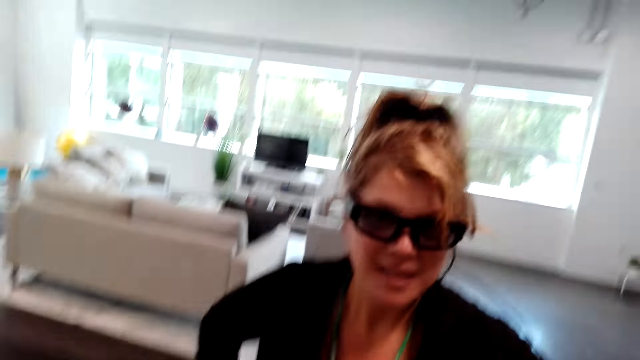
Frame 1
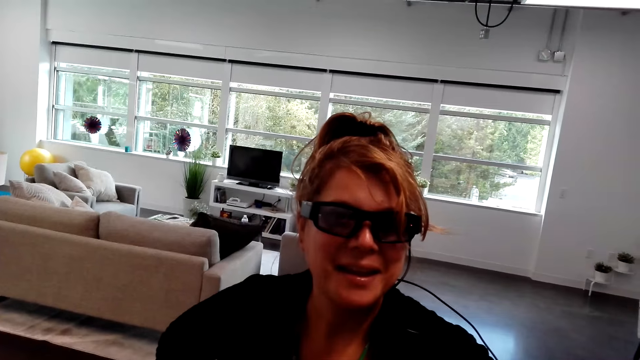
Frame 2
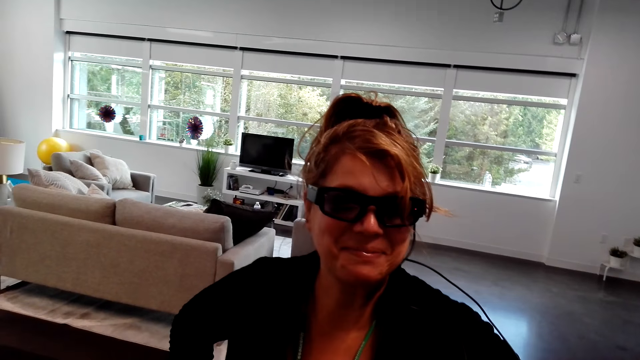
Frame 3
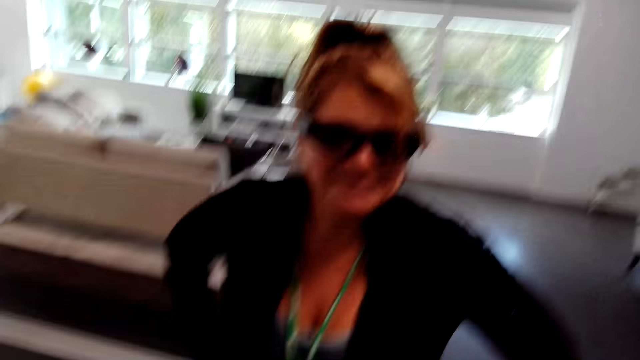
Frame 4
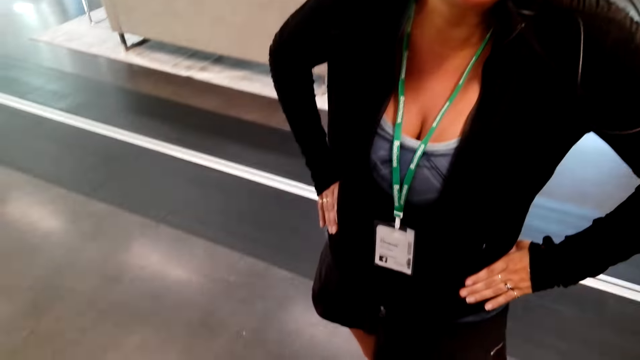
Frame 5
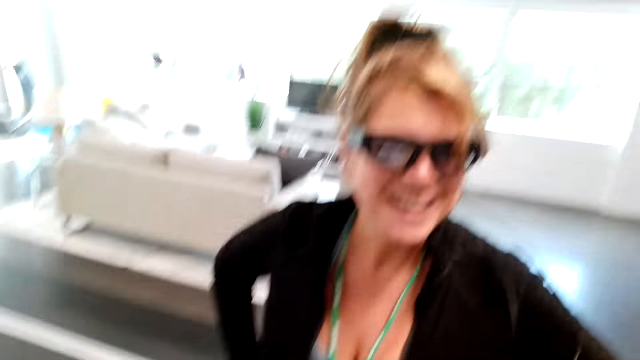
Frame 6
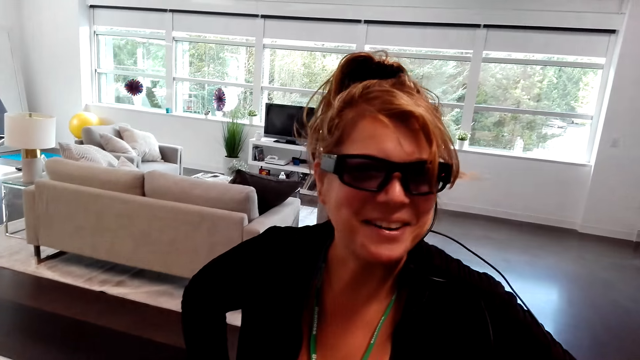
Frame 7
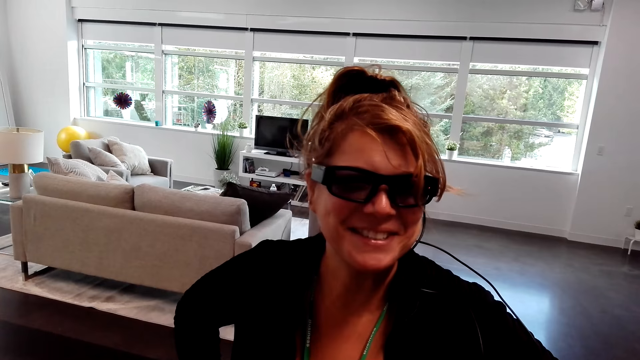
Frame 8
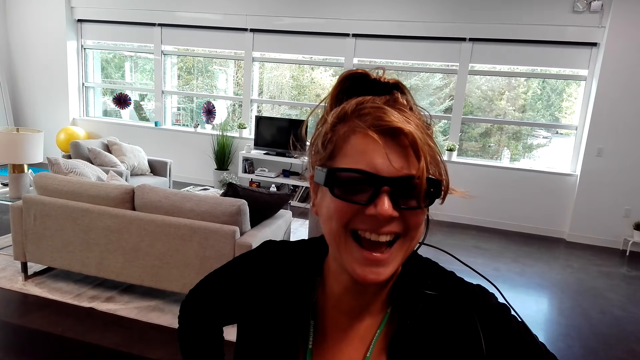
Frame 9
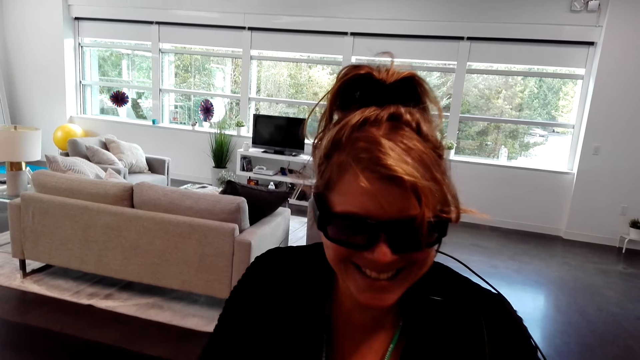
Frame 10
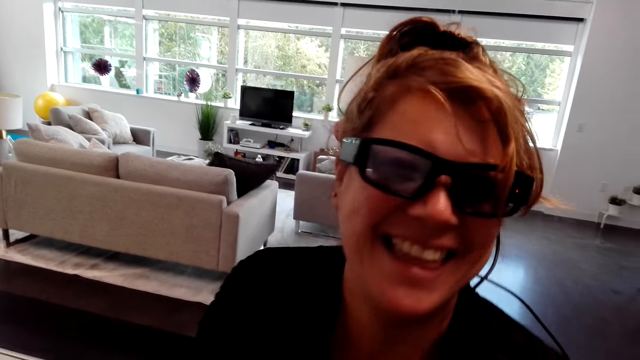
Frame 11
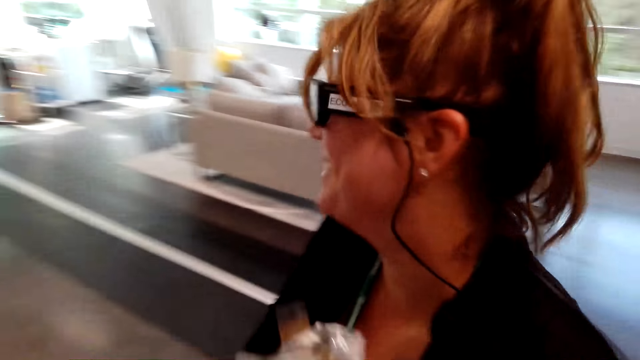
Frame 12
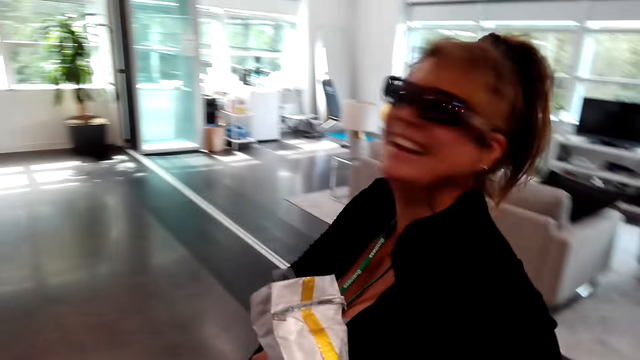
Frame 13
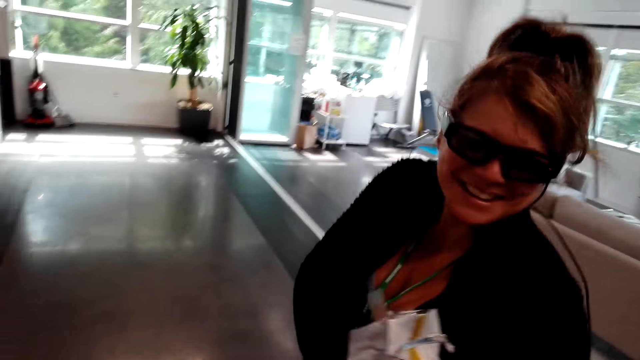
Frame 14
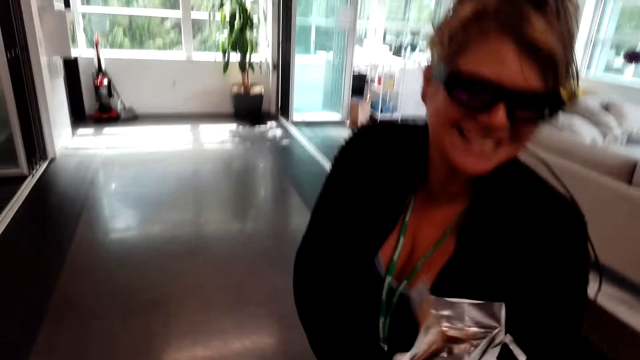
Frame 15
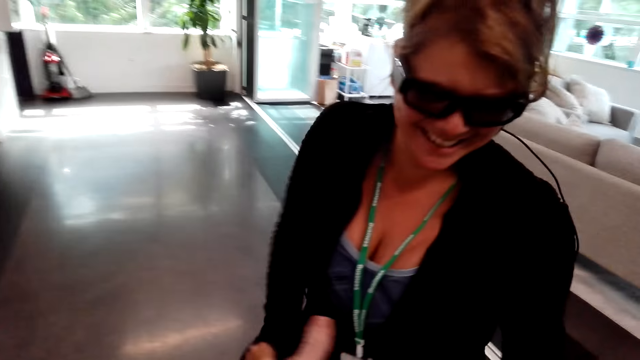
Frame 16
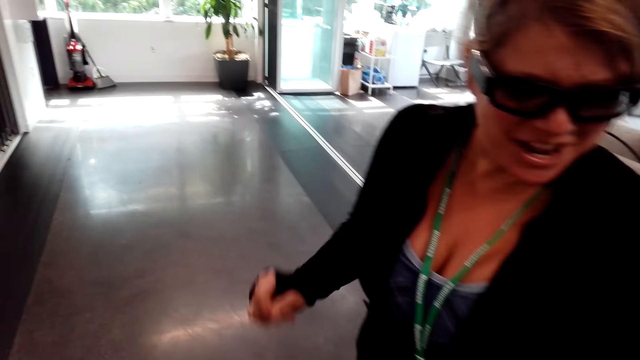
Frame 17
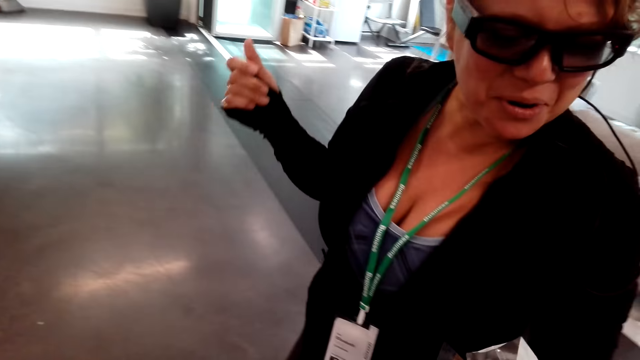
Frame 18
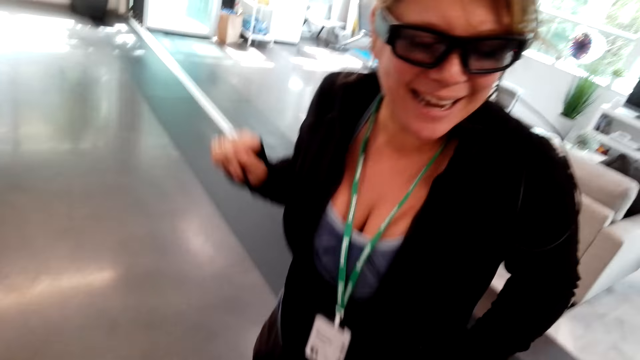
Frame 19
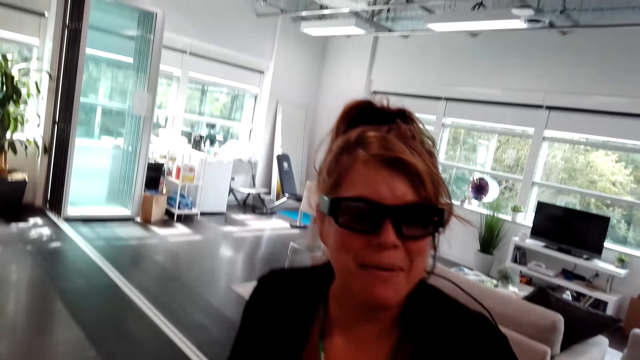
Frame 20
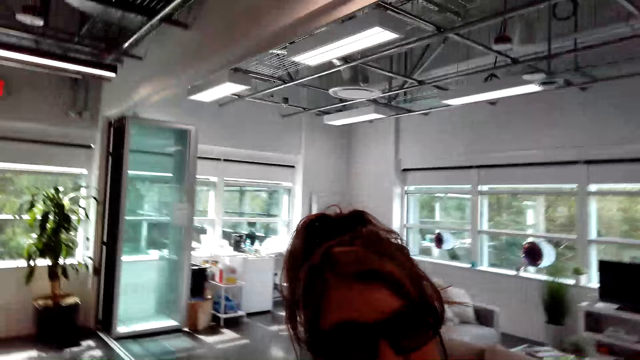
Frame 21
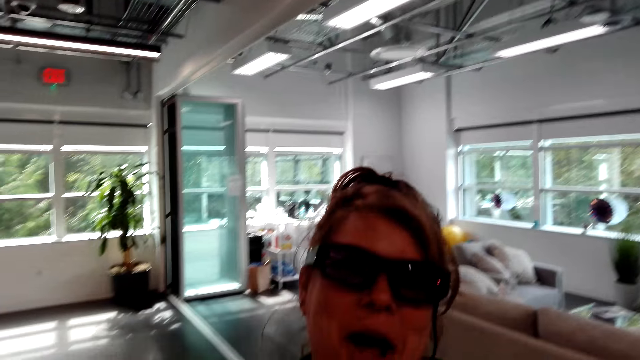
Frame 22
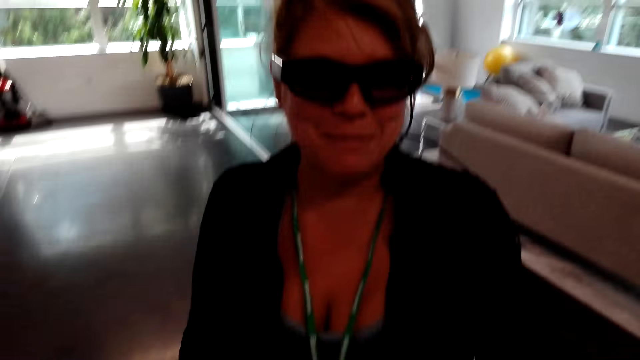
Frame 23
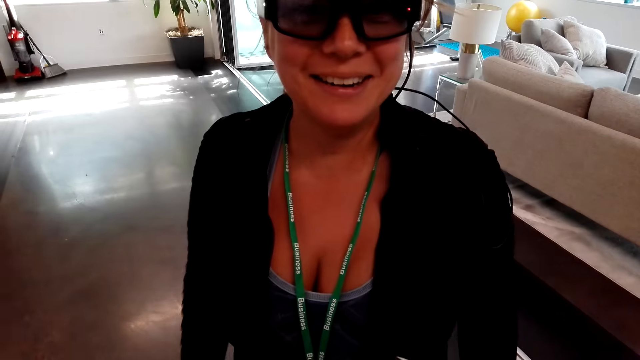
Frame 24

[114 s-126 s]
The camera wearer holds something. They talk to the woman. The woman takes a coffee bag from the camera wearer. The camera wearer gives the woman an object. They grab the coffee bag from the woman and dialogue with the woman. The woman holds something. The camera wearer dialogues with the woman again.

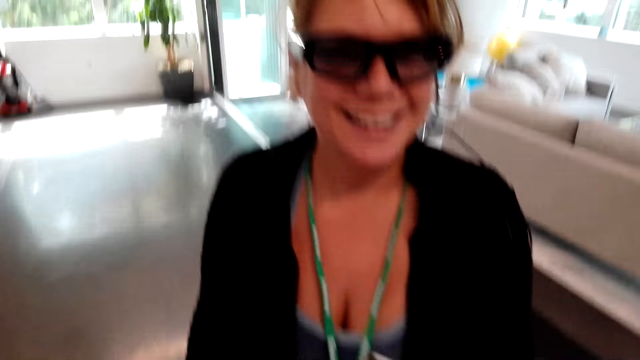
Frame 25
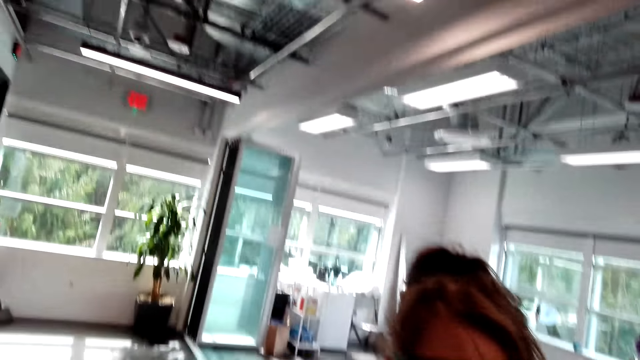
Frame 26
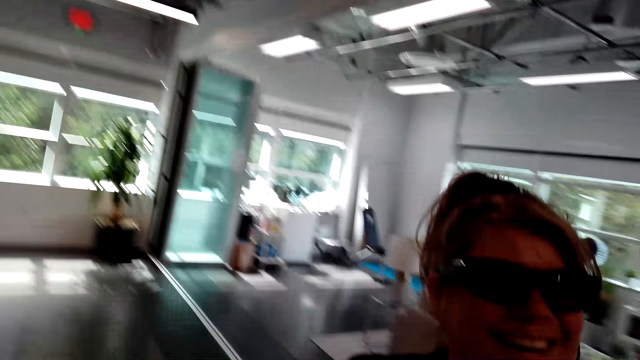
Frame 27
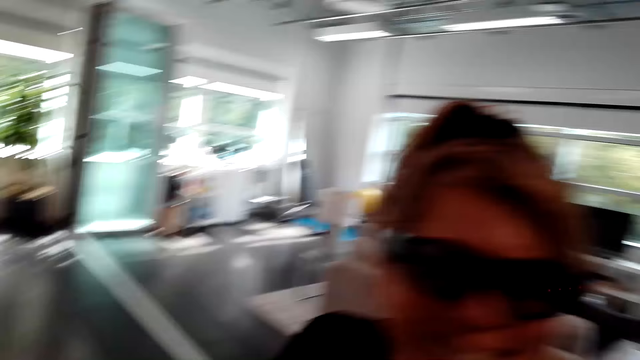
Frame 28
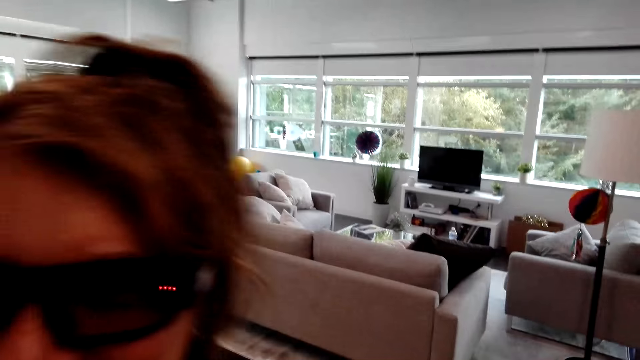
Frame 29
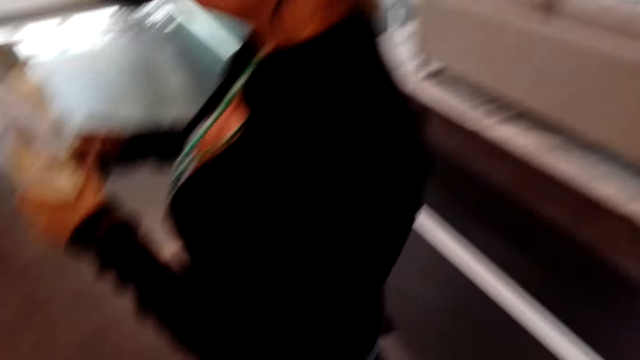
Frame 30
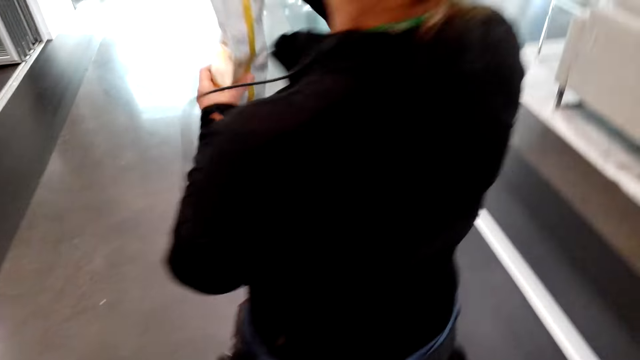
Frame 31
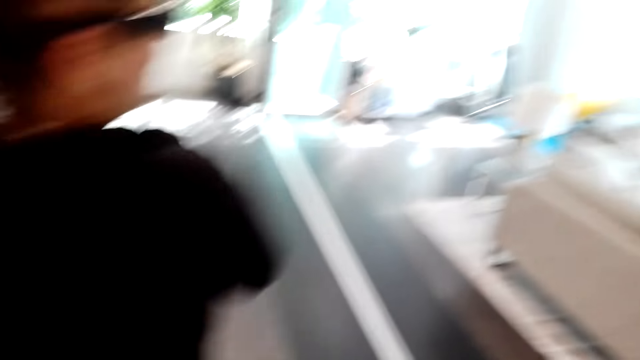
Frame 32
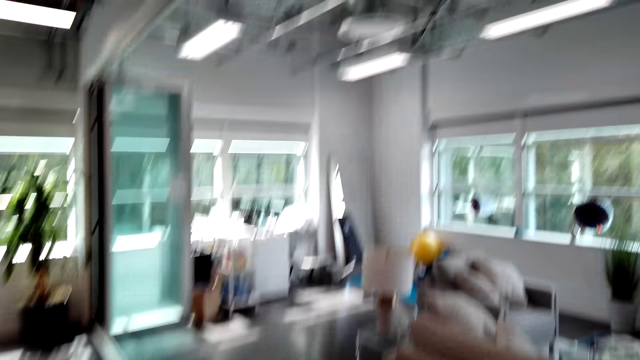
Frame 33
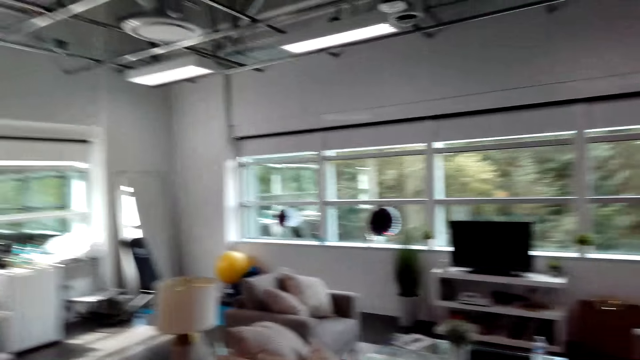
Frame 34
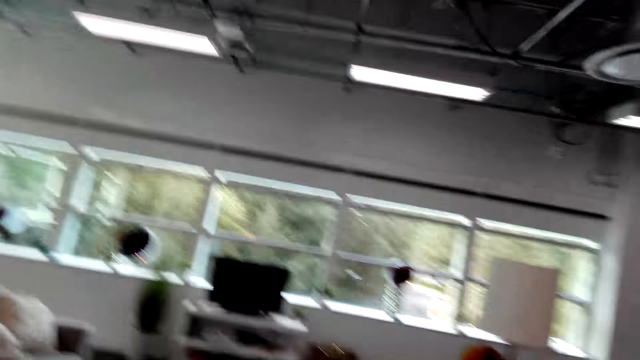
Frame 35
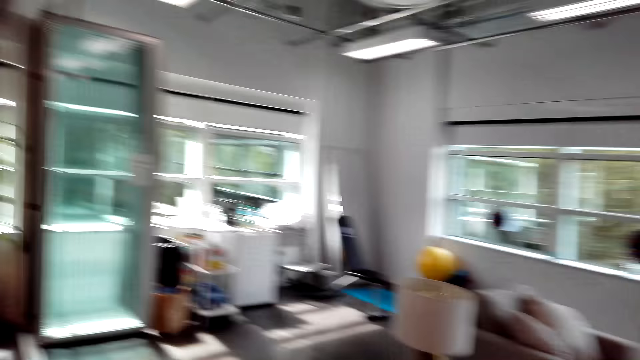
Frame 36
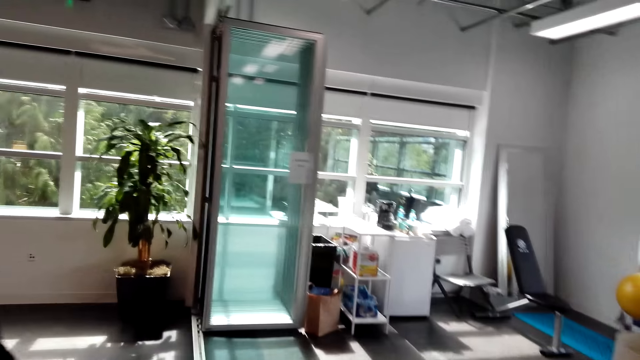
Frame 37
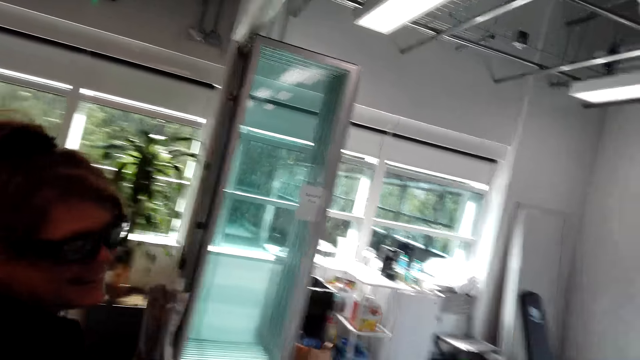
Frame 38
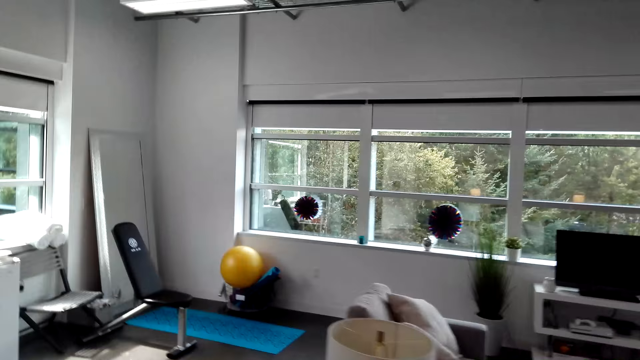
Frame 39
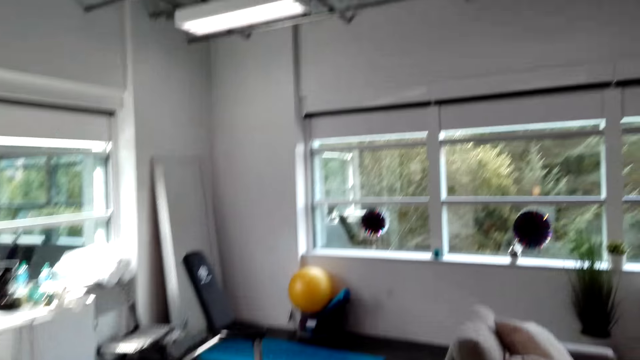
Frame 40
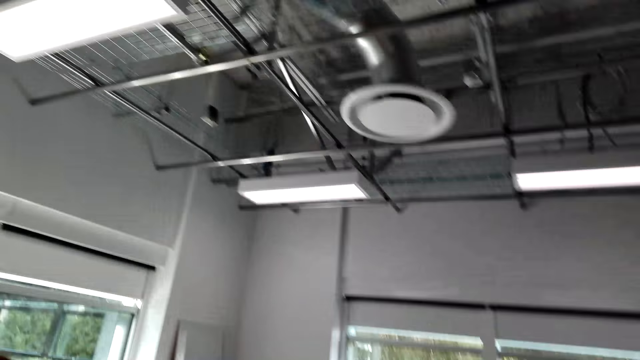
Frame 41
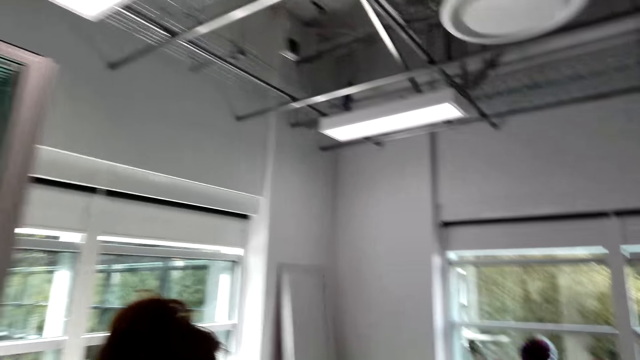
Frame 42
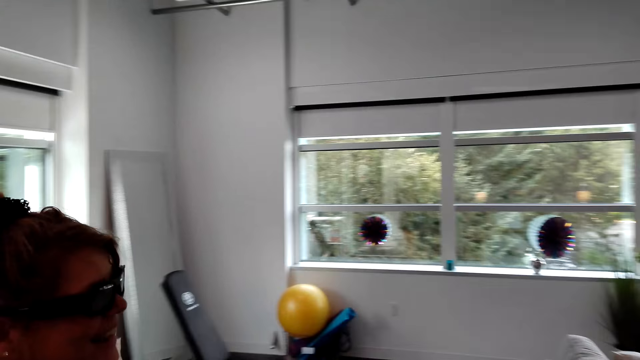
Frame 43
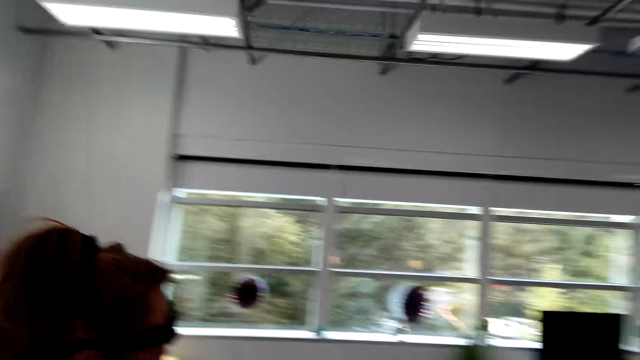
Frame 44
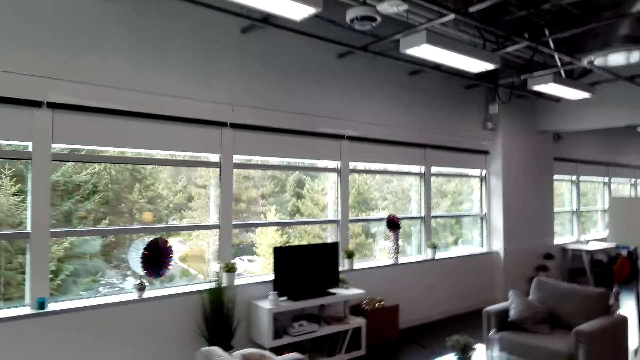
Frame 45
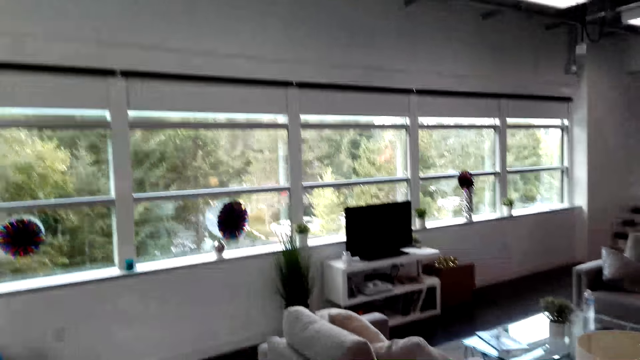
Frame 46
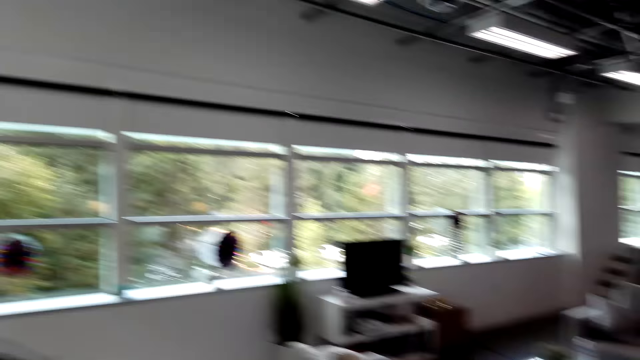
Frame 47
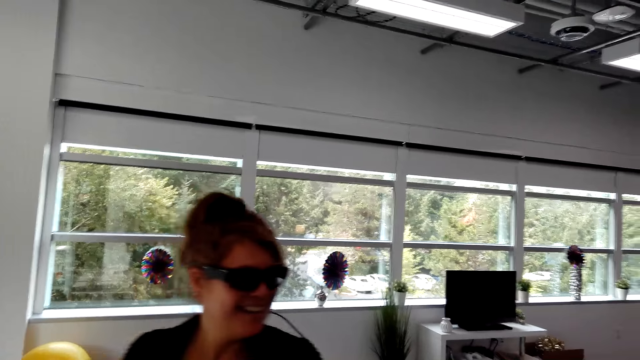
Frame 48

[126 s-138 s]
The camera wearer dialogues with the woman. The woman walks towards the living room with the coffee bag. The camera wearer walks towards the living room. The woman holds something. The camera wearer dialogues with the woman and enters the living room. They look around and dialogue with the woman. They dialogue with the woman. They look around.
